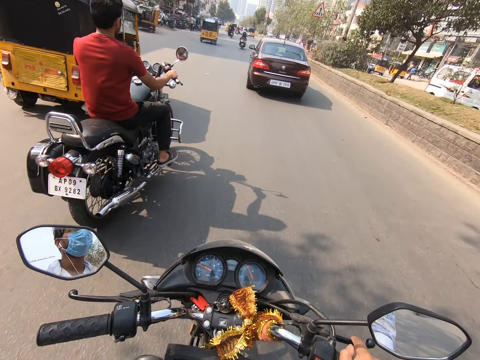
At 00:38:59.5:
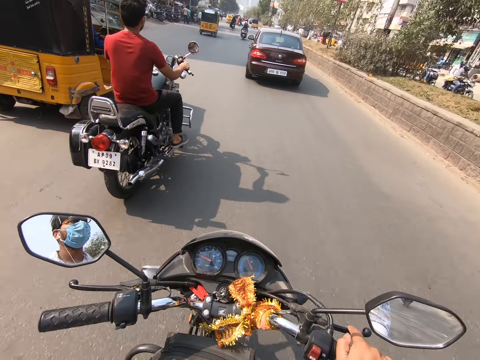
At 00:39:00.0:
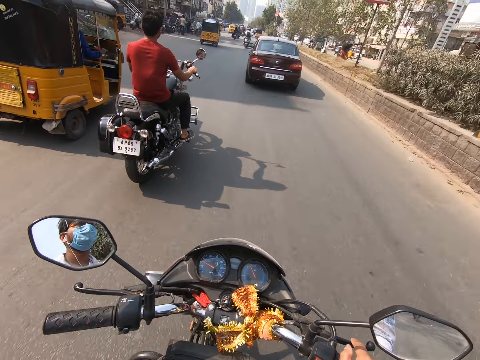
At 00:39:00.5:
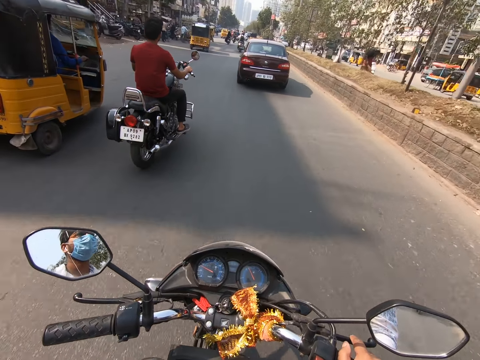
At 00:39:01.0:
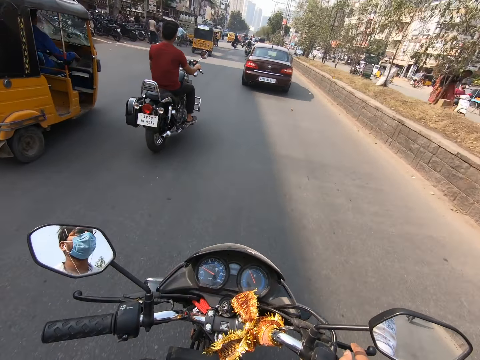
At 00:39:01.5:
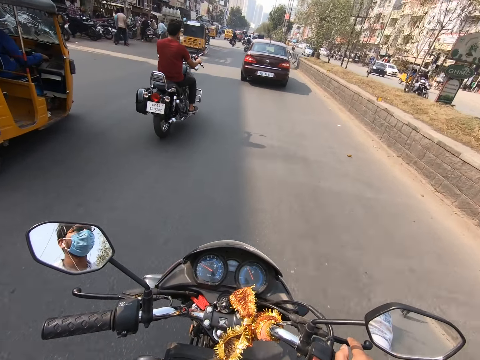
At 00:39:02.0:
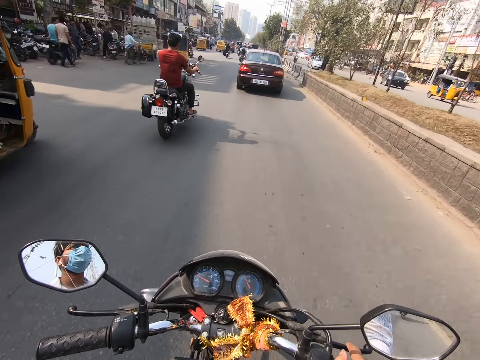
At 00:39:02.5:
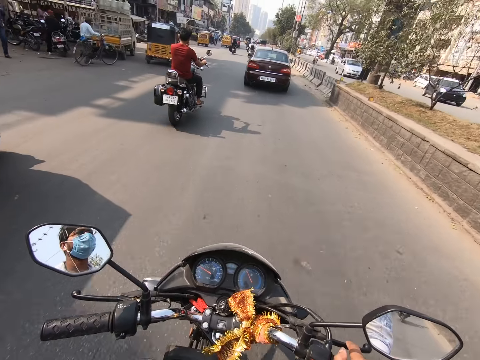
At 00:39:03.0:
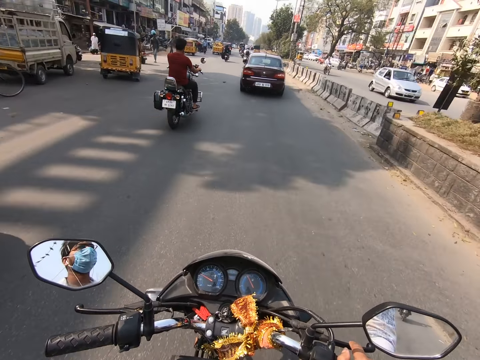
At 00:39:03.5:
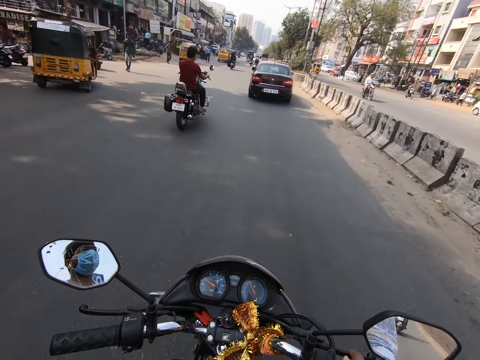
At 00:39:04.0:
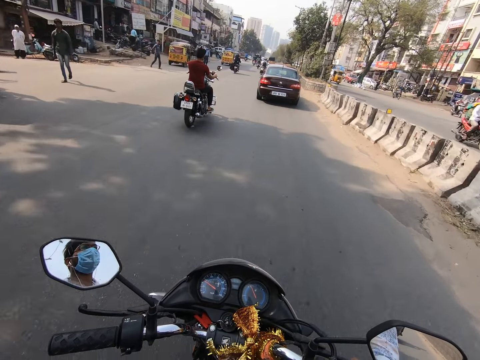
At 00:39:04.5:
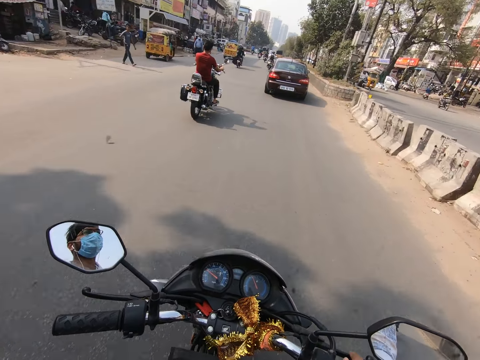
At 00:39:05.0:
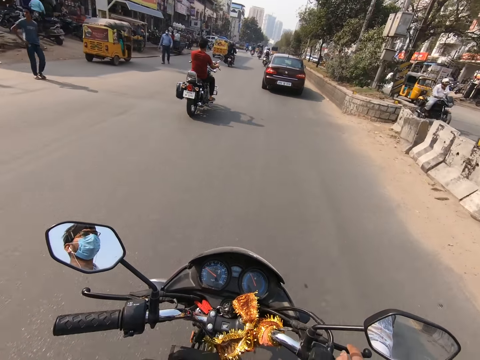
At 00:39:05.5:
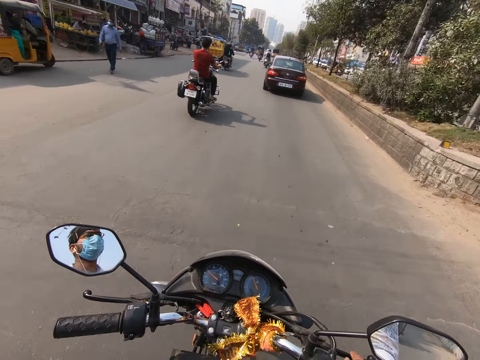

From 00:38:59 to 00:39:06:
The camera wearer rides past a tricycle.

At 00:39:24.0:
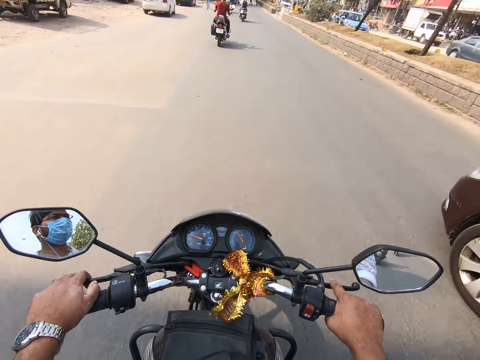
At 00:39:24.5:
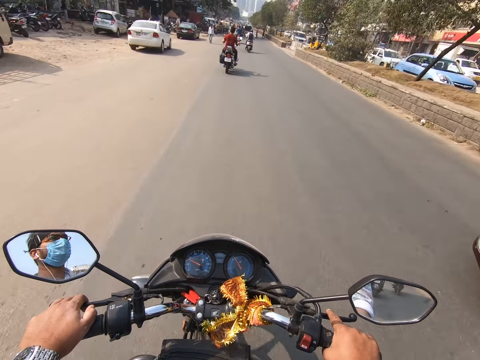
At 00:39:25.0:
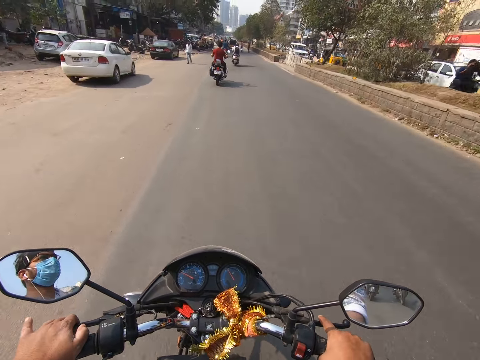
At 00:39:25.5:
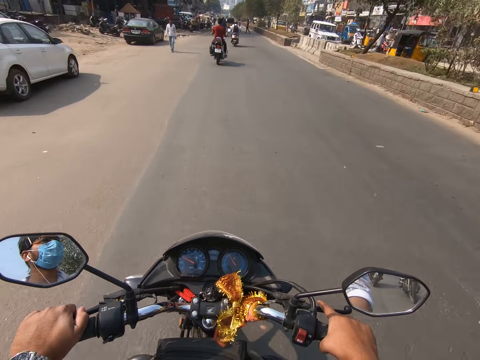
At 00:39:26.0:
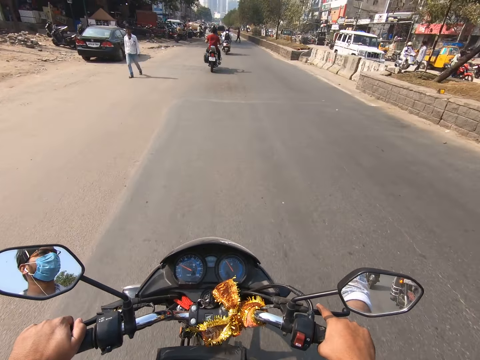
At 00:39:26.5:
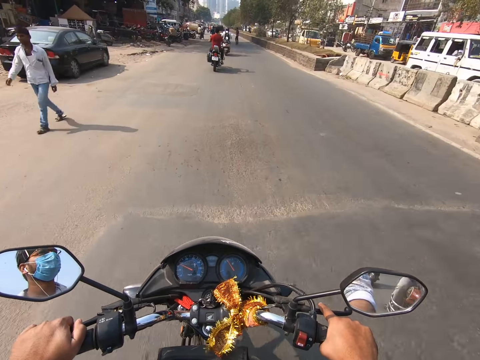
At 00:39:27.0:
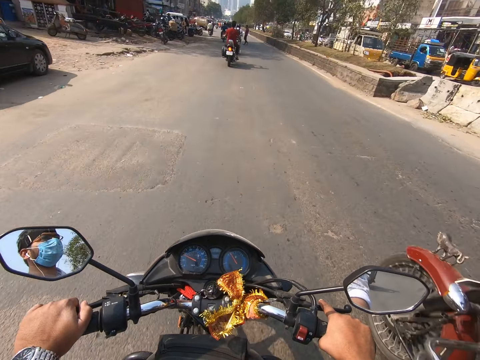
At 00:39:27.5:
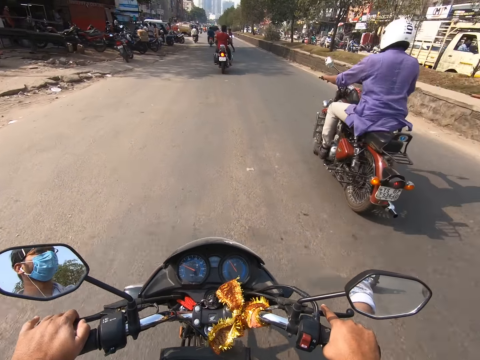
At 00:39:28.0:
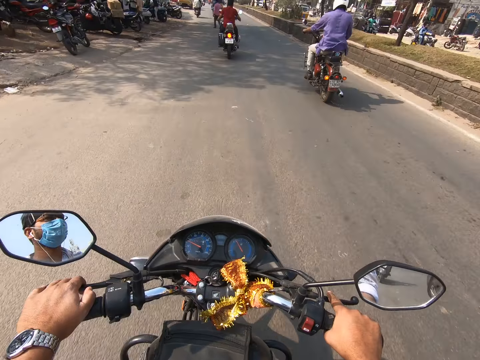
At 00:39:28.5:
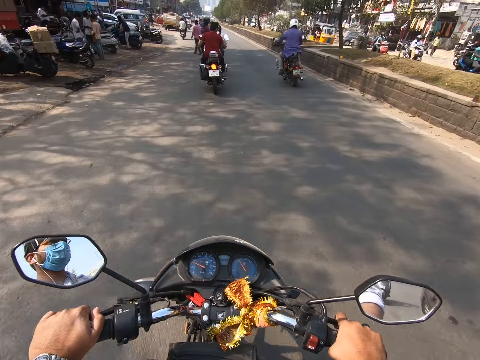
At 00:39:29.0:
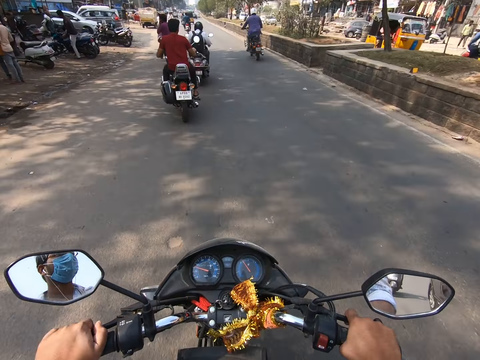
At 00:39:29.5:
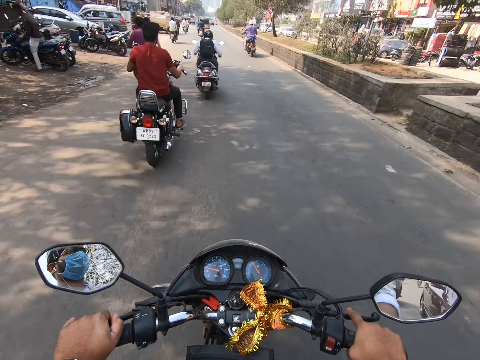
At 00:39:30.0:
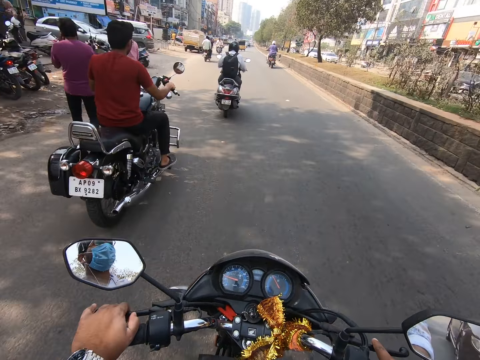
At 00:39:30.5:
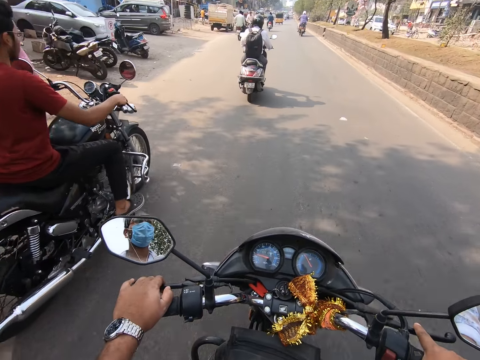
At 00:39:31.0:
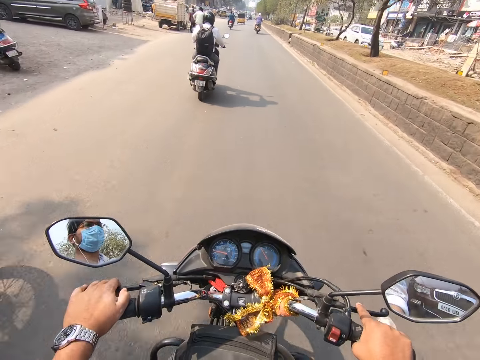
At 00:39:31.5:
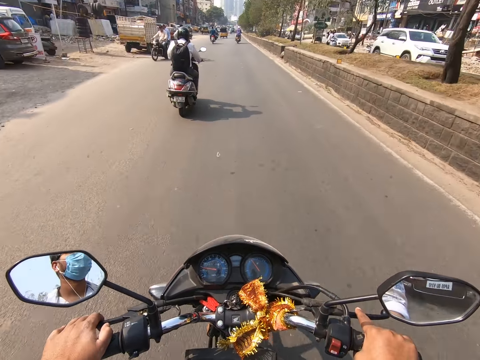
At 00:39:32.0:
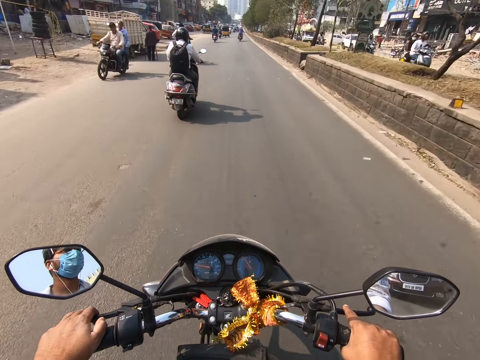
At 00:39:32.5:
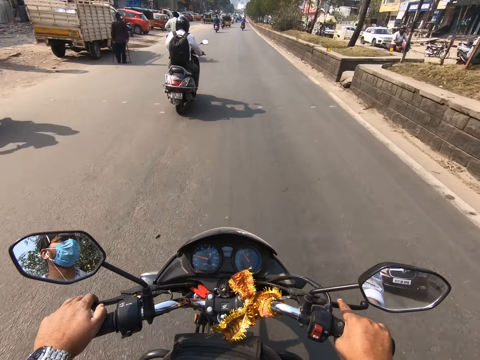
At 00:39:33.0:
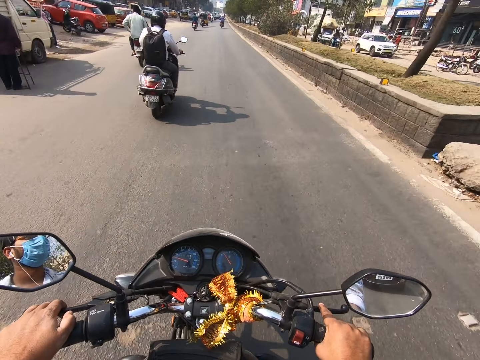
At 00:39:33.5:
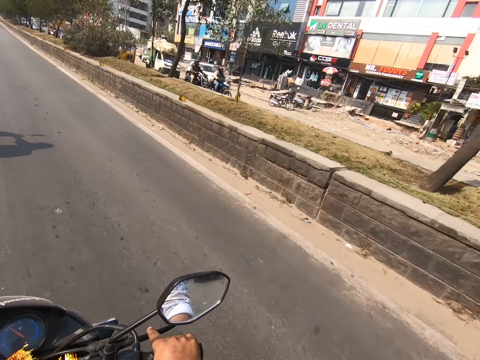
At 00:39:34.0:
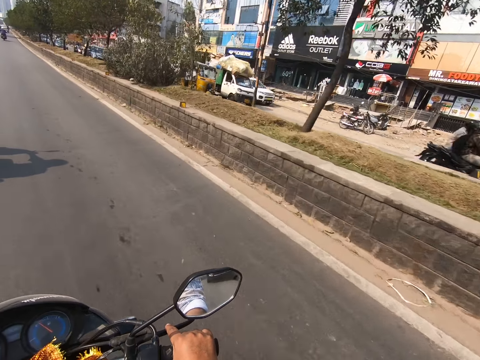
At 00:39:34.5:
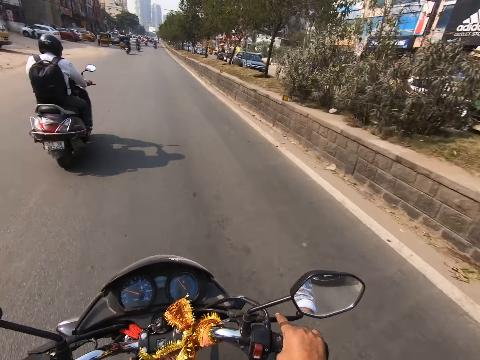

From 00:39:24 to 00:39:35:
The camera wearer pulls the clutch lever of the motorcycle with his left hand. A motorcycle rides past the camera wearer. The camera wearer pulls the clutch lever of the motorcycle with his left hand. He pulls the brake lever of the motorcycle with his right hand. He rides past the motorcycle.

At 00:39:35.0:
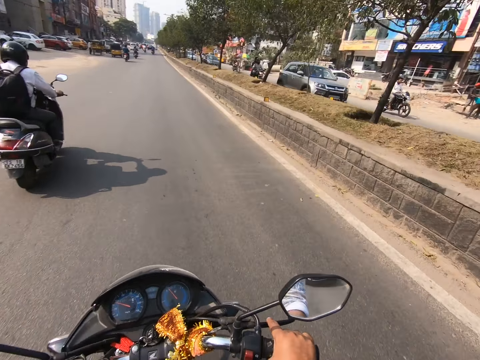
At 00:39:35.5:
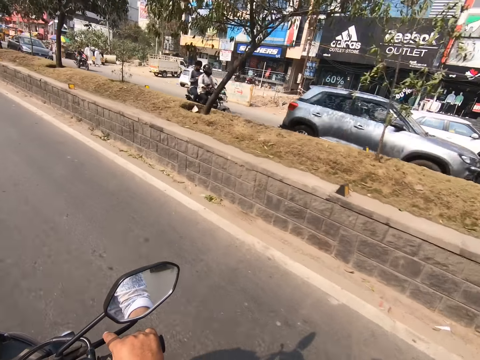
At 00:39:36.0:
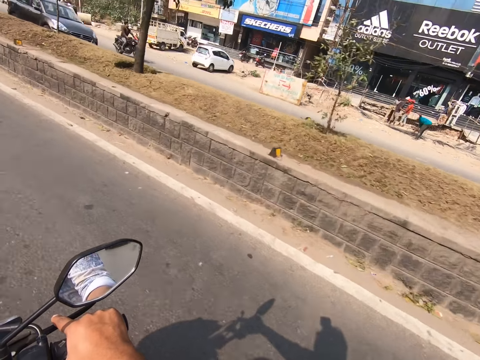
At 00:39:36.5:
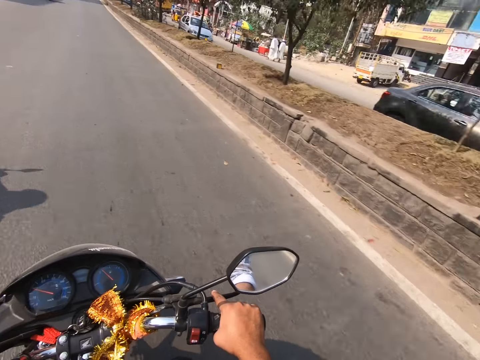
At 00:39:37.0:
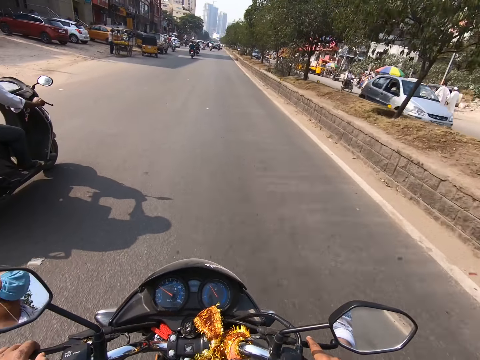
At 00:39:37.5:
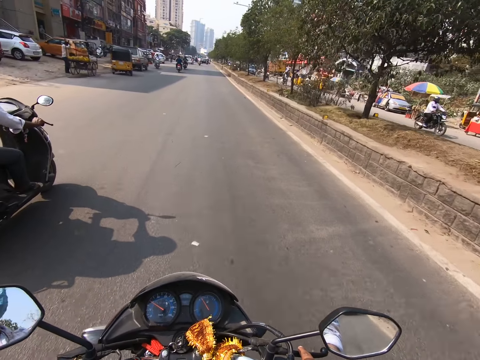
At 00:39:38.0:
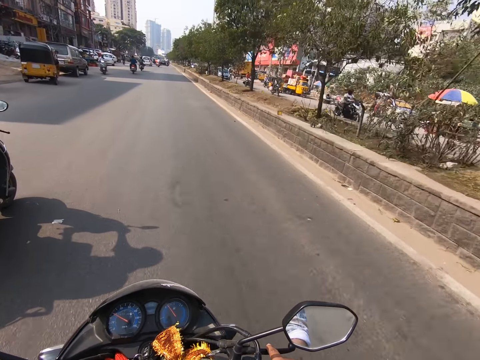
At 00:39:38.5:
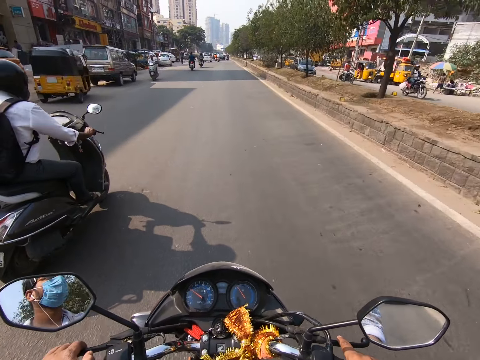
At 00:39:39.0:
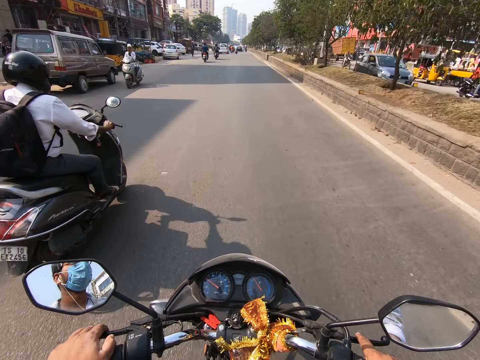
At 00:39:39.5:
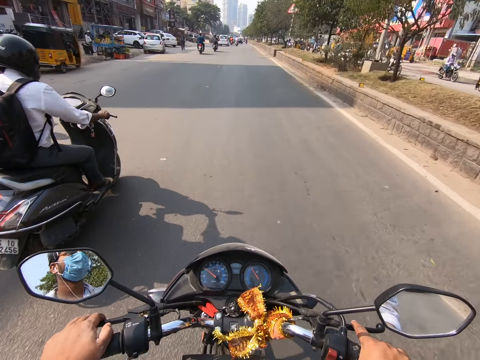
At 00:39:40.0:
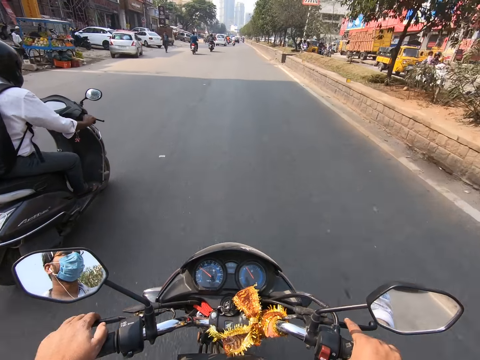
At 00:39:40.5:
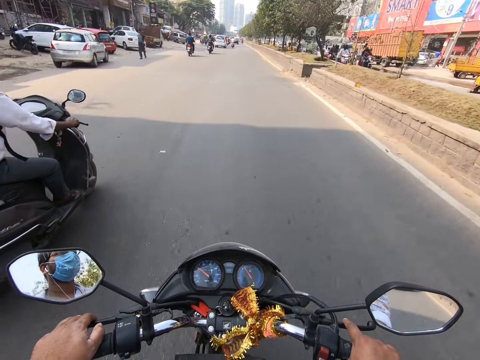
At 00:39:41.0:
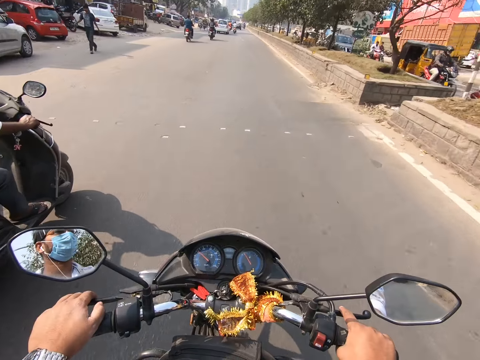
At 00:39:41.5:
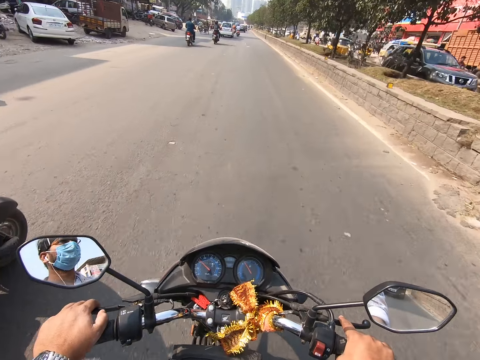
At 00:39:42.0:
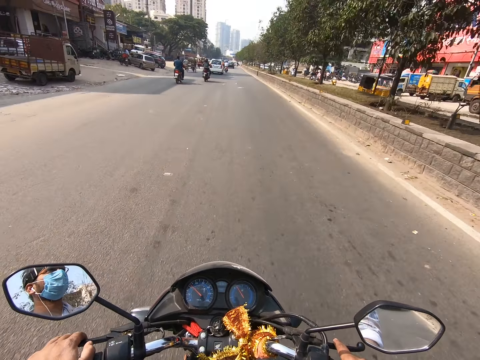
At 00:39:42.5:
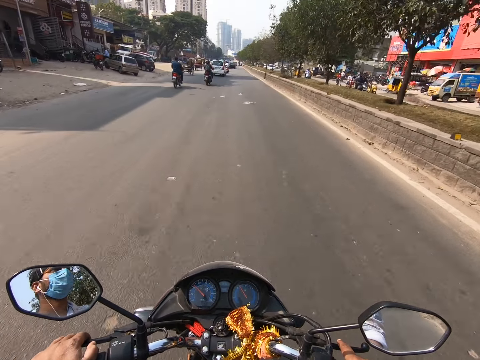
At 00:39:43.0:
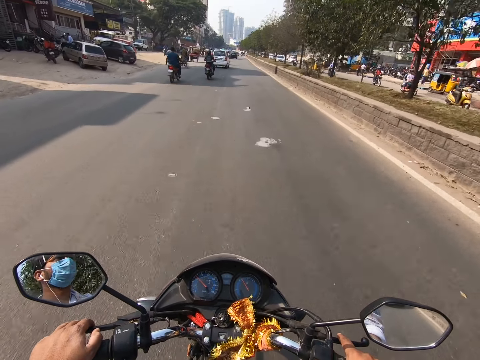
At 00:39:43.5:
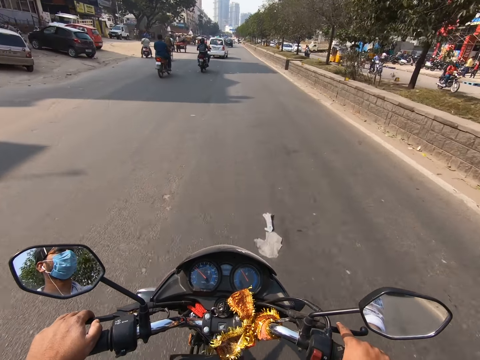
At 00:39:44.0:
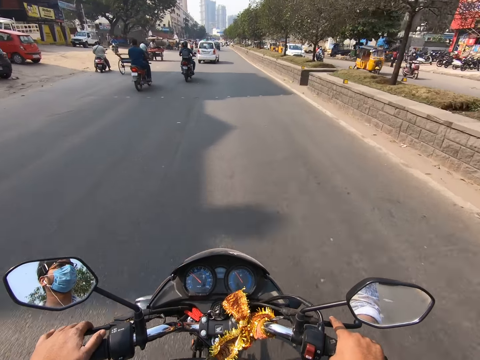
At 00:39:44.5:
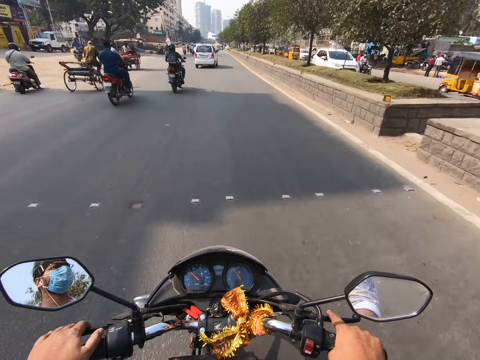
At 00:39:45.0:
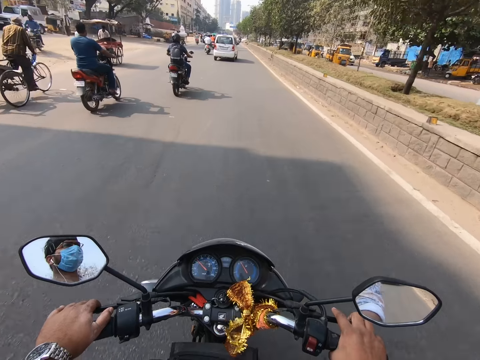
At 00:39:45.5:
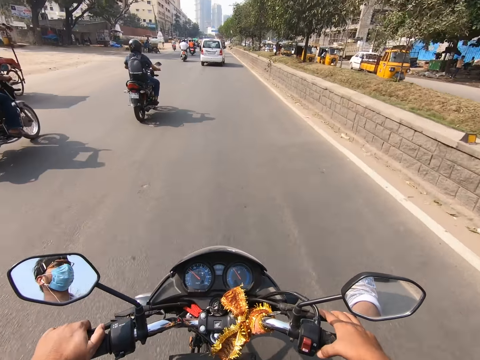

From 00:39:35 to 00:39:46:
The camera wearer rides past a motorcycle.
